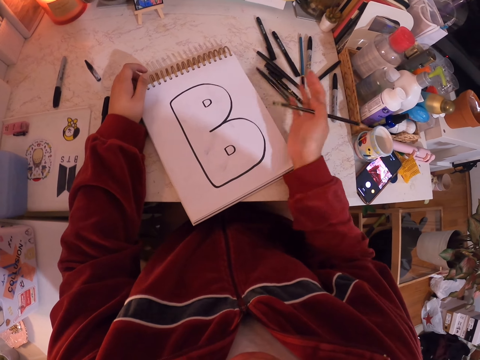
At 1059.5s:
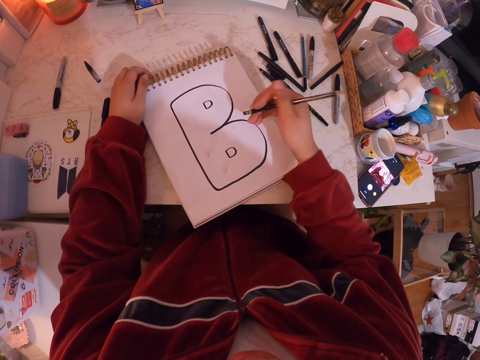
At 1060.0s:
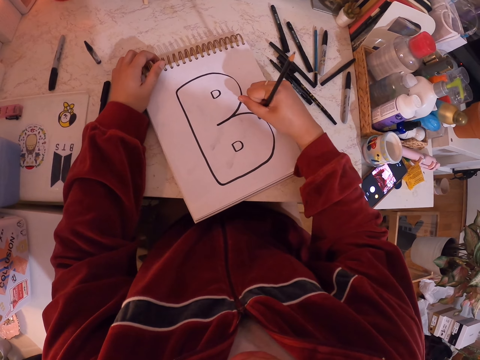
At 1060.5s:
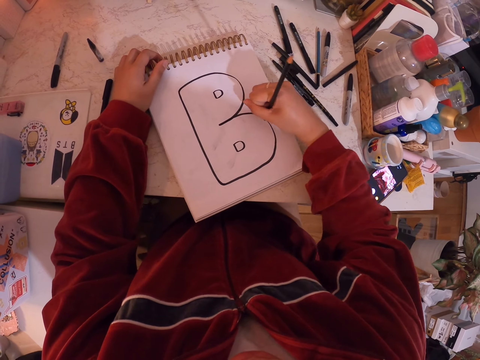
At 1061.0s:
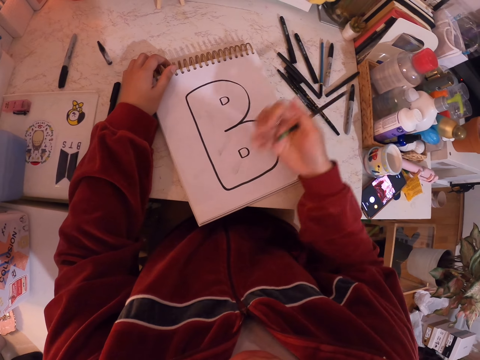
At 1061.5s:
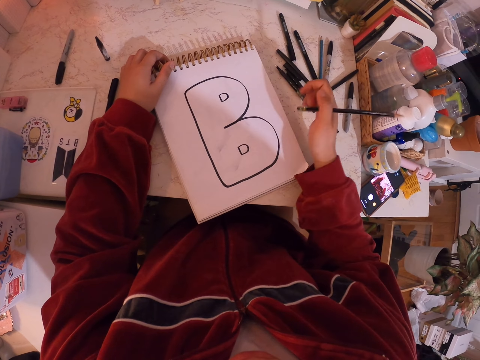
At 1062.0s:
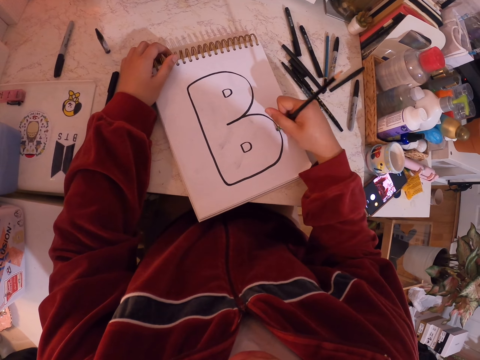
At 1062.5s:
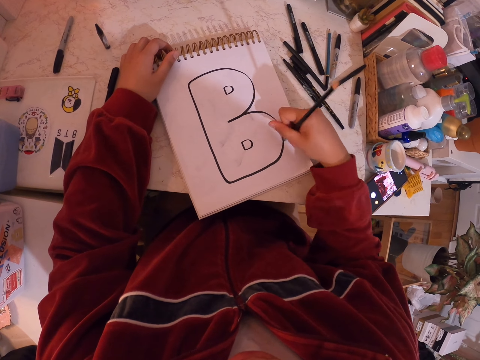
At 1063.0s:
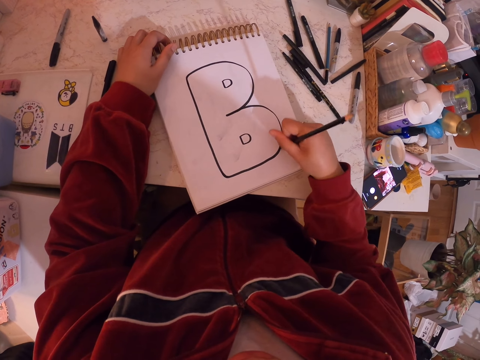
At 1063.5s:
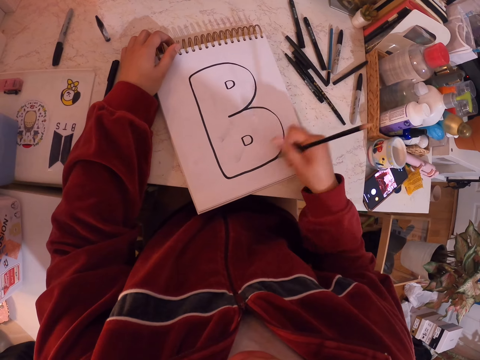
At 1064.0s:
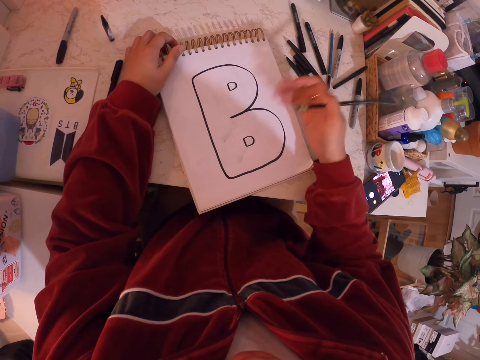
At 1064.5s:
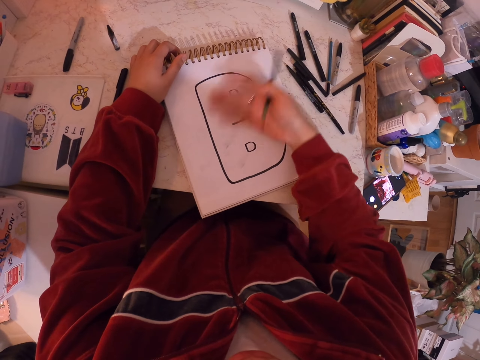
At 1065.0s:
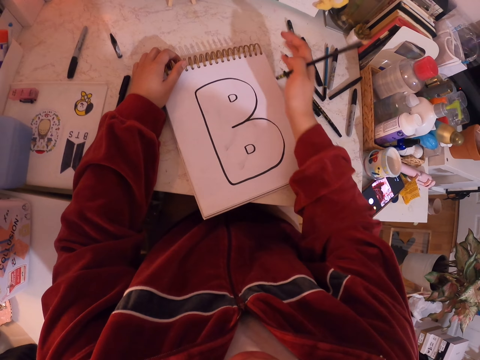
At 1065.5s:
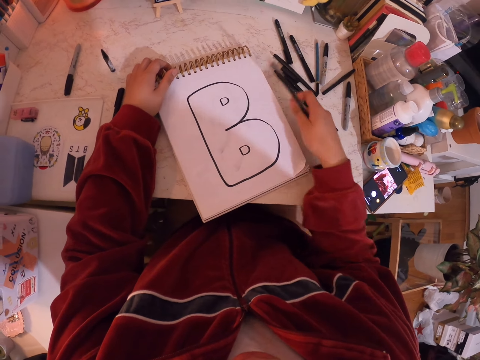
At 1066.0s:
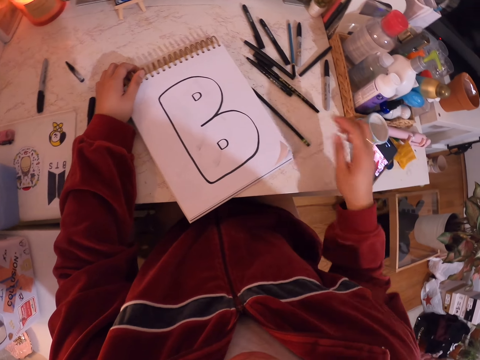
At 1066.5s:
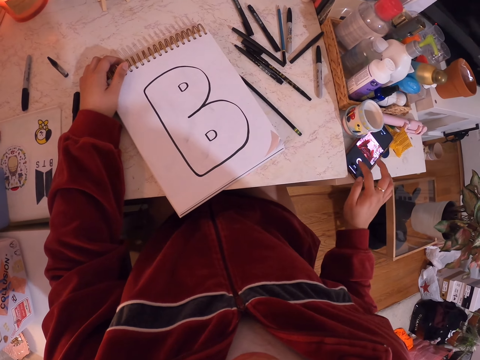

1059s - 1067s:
The camera wearer rubs the drawing sketch with a rubber. They move the hand. They wipe the rubber particles. They rub the drawing sketch with the rubber. They wipe the rubber particles. They move the hand. They place the pencil on the table. They touch the phone.
